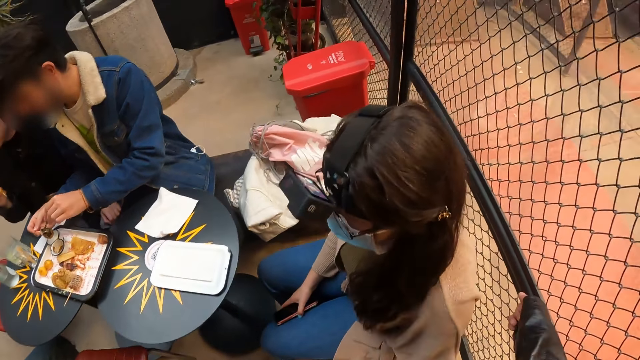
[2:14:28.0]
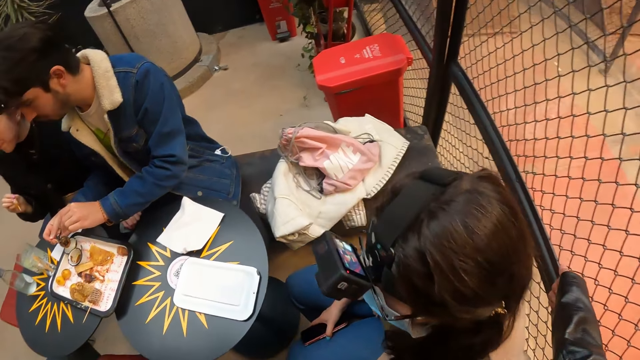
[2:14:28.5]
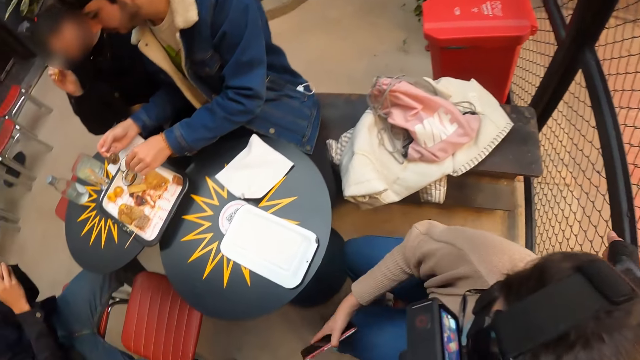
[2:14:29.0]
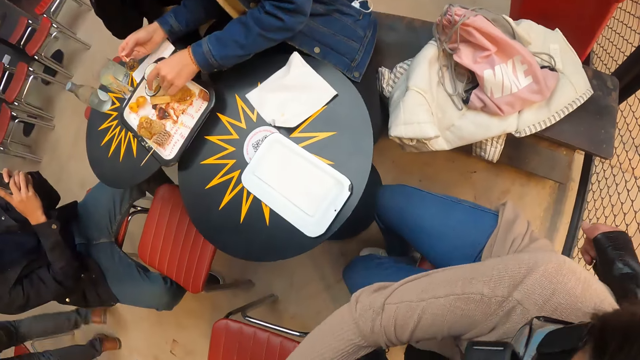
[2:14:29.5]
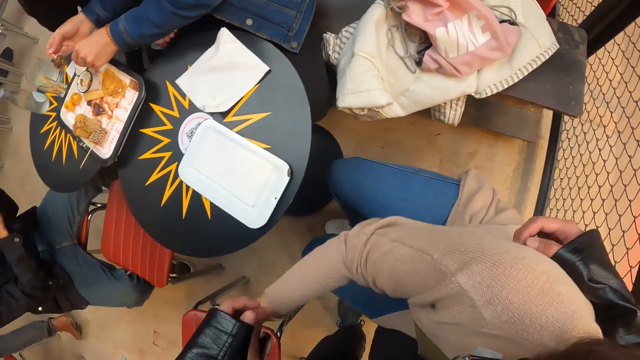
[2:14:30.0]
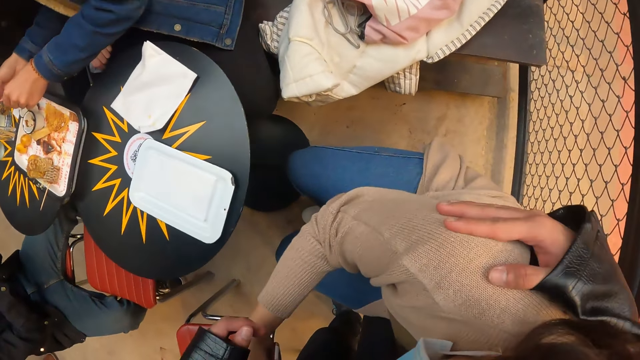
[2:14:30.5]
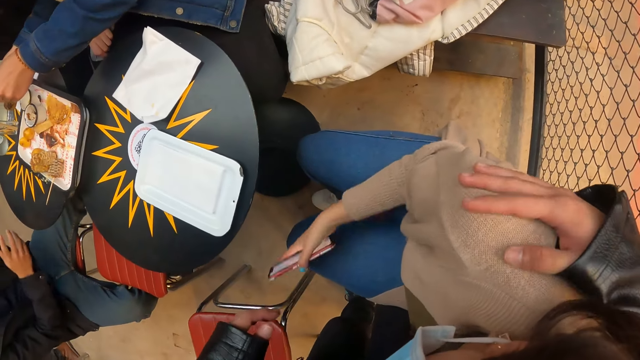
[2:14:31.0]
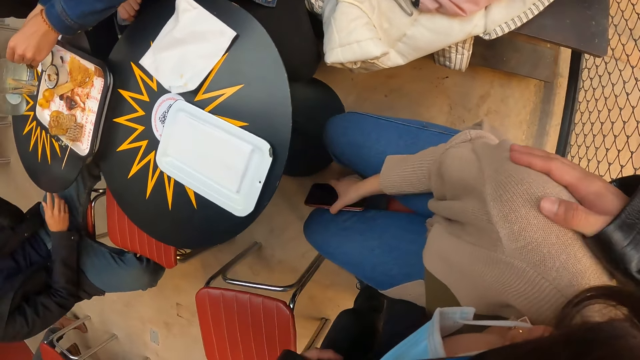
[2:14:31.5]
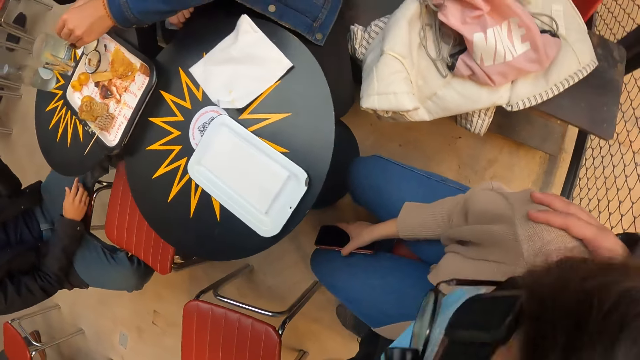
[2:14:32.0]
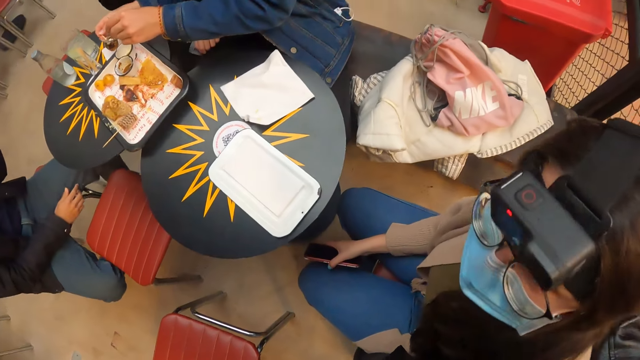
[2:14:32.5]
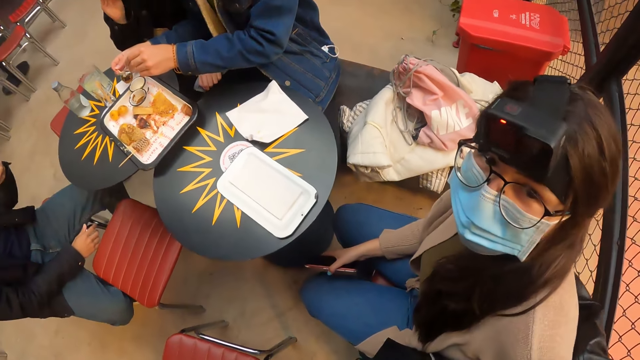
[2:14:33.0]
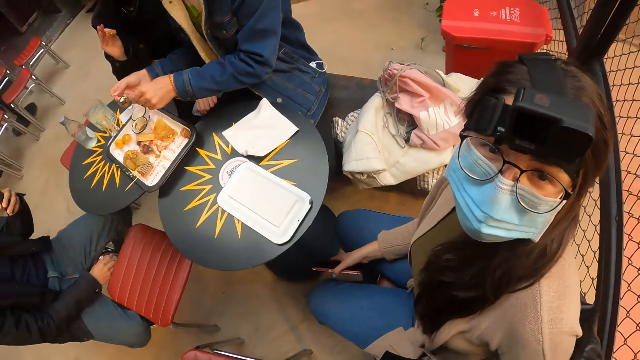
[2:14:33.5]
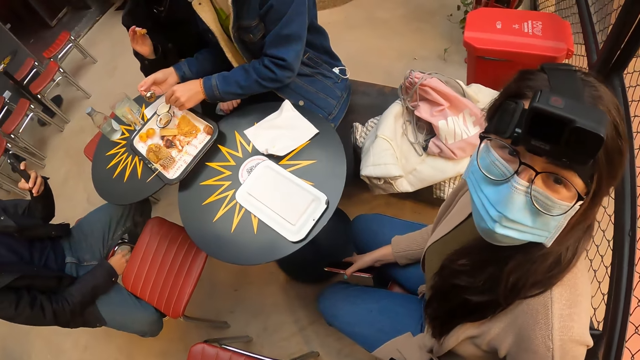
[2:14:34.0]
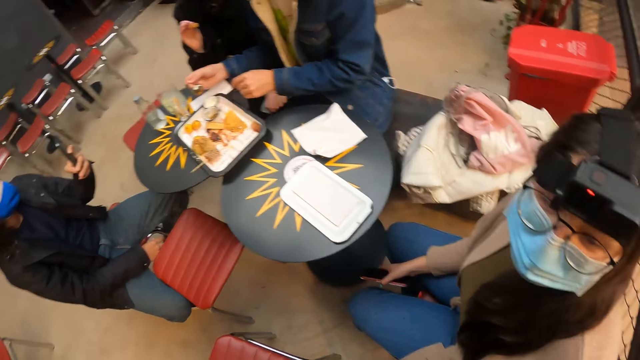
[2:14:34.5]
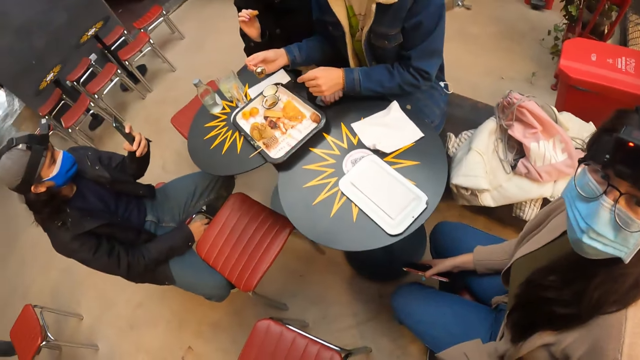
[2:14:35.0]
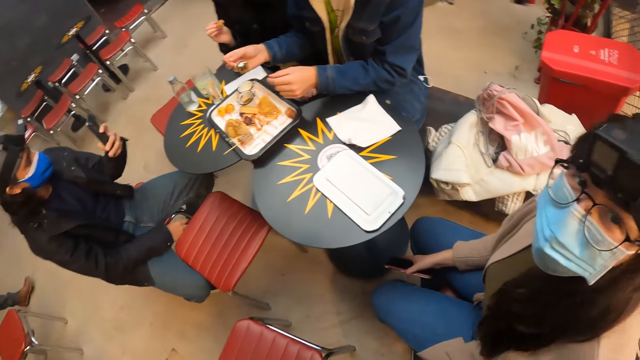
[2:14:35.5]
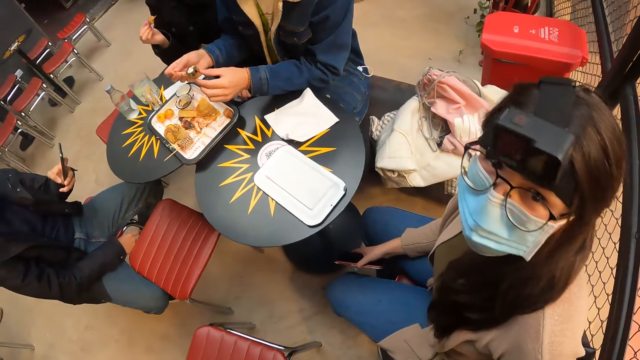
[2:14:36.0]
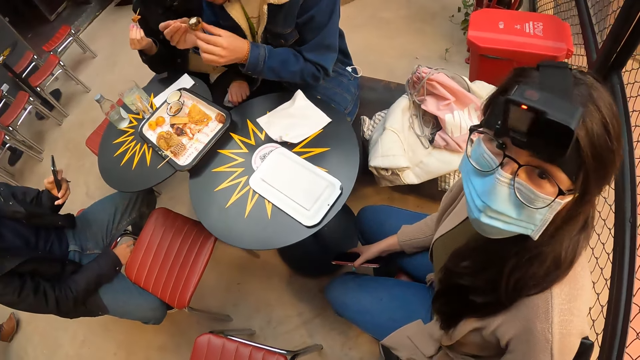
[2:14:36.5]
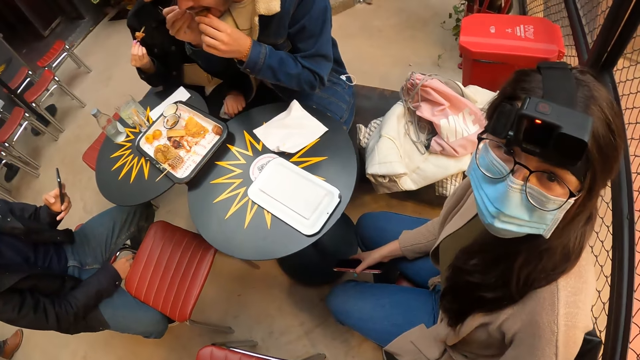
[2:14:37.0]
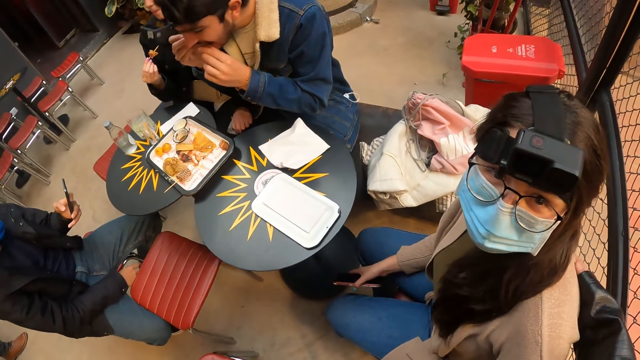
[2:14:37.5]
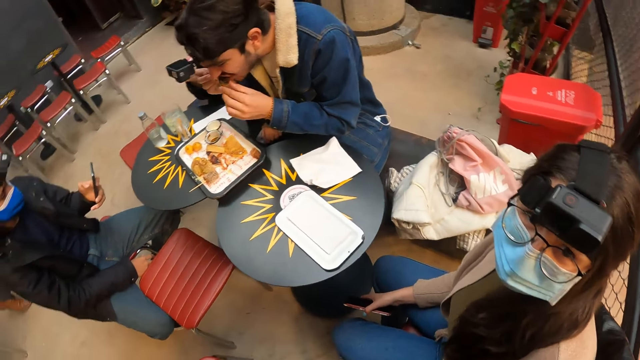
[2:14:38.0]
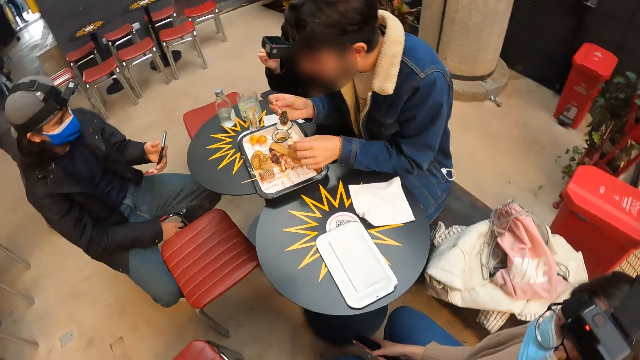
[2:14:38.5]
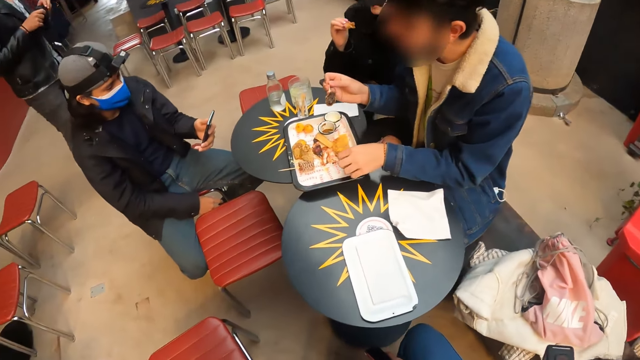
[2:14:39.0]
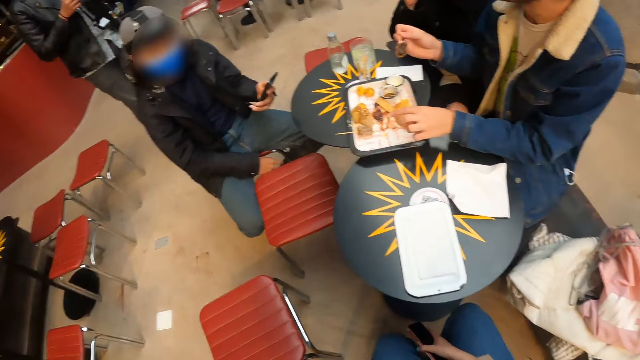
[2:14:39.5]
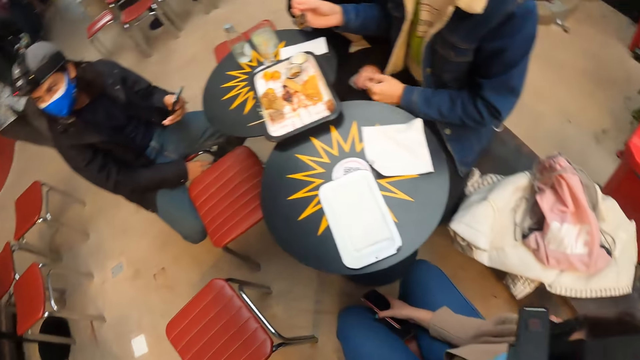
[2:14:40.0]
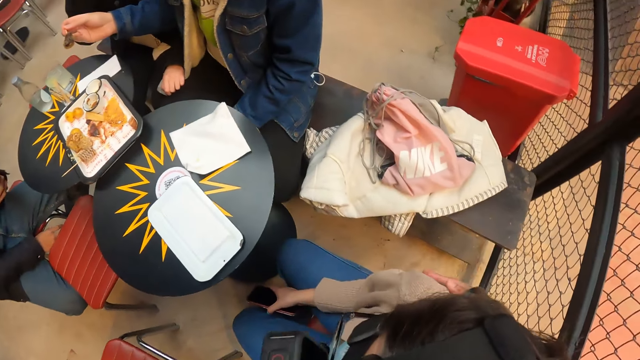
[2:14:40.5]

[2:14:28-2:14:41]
The camera wearer interacts with a woman. They put a hand on the shoulder of the woman. They interact with the woman. A man drops the spoon in the dip bowl with his left hand. The man puts the bun in his mouth with both hands.

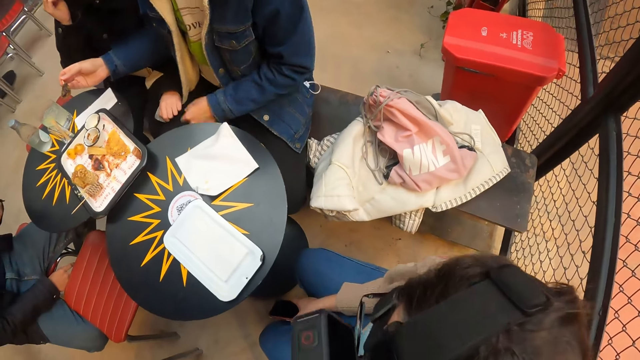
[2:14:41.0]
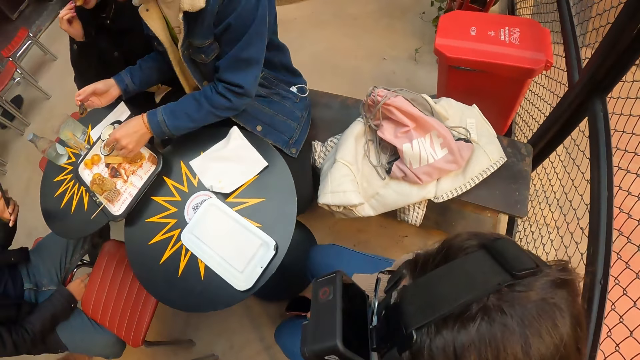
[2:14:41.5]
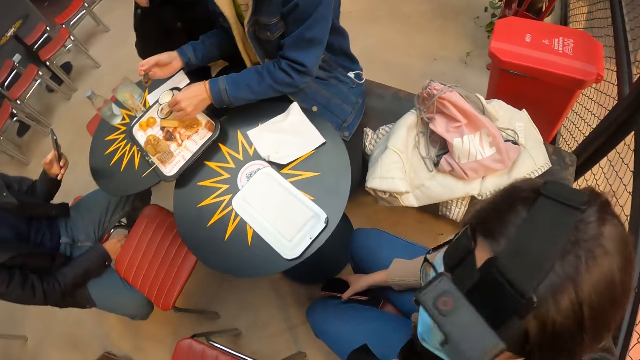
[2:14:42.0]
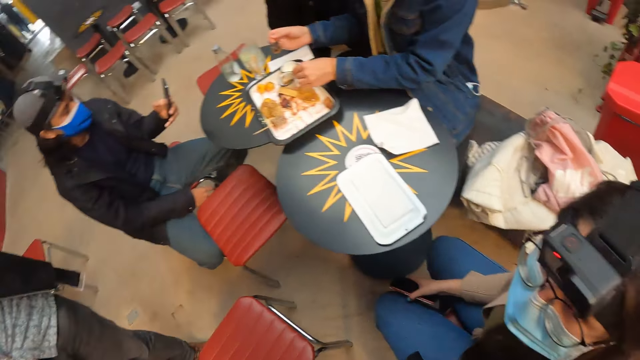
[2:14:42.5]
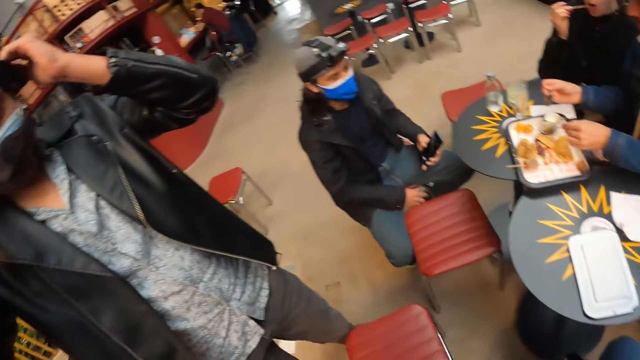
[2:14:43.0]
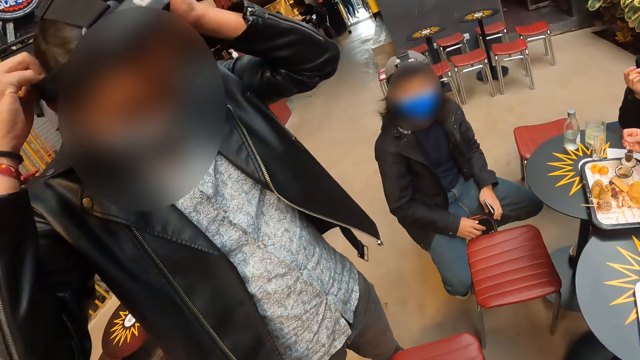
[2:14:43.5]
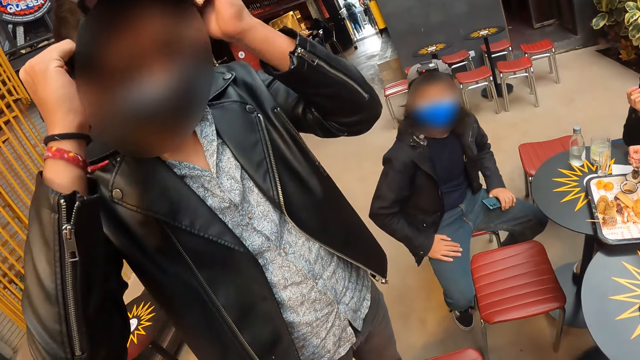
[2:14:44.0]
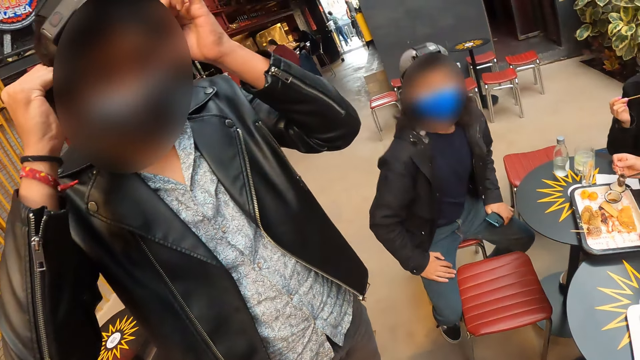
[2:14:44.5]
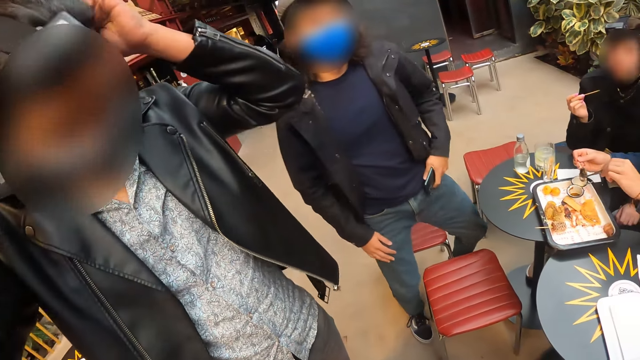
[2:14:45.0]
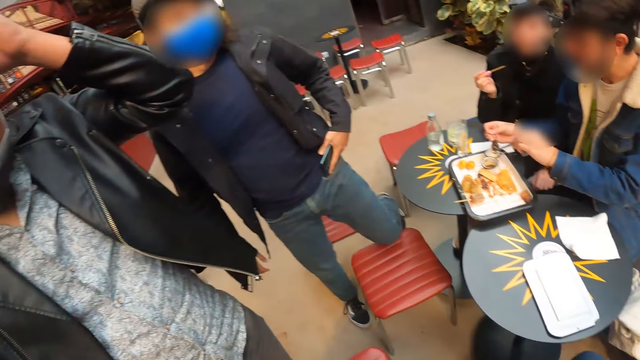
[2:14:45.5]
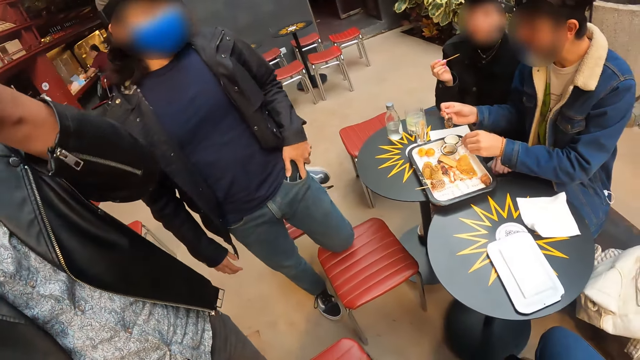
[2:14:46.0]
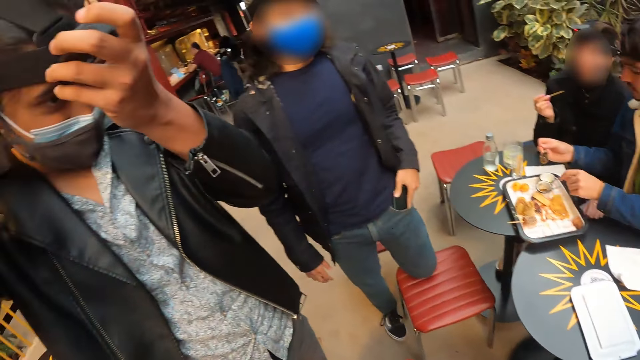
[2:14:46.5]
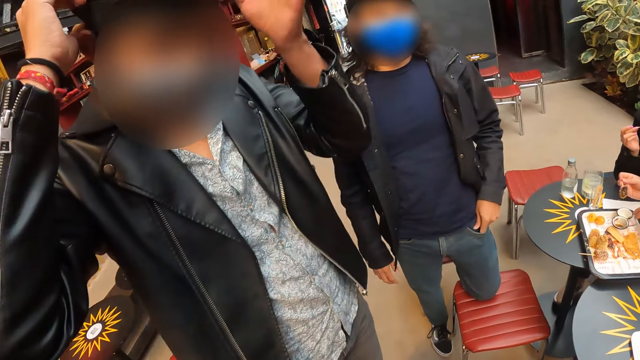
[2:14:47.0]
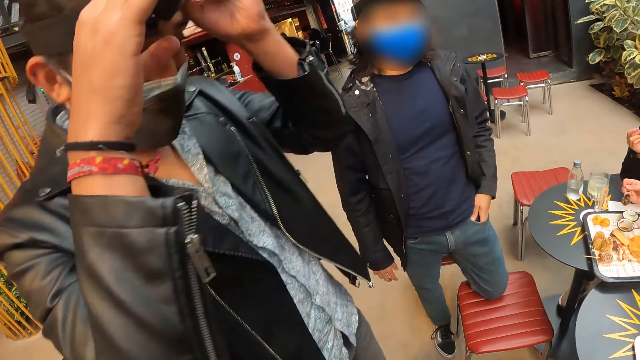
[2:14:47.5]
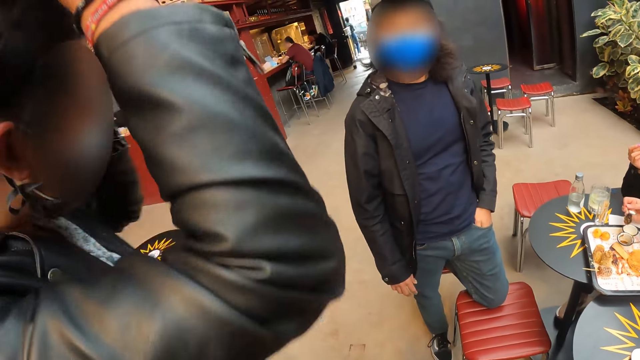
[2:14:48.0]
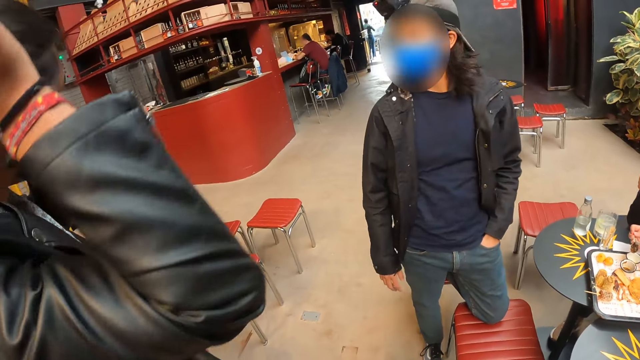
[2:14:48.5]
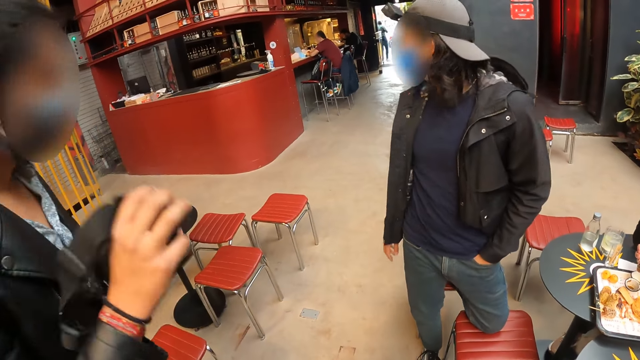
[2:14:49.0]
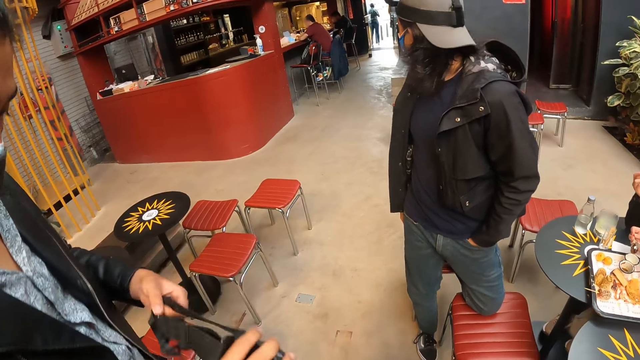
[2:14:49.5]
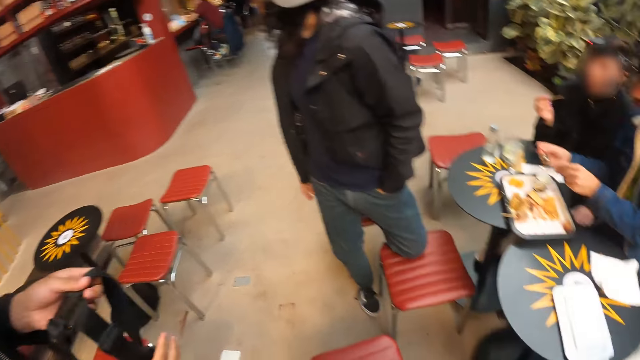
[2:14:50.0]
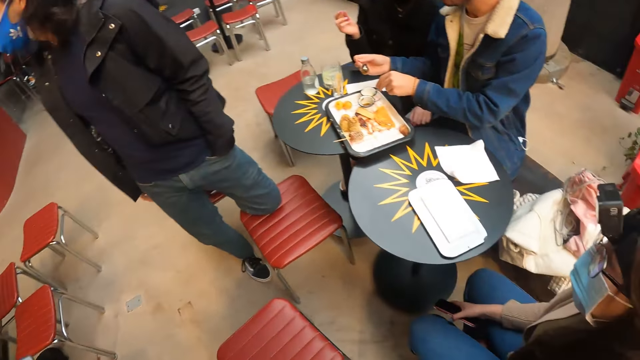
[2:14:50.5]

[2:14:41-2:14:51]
A man adjusts the camera belt on his head with both hands. Another man stands up from the chair. The camera wearer looks at a man. The second man puts the phone in his pocket with his left hand.
